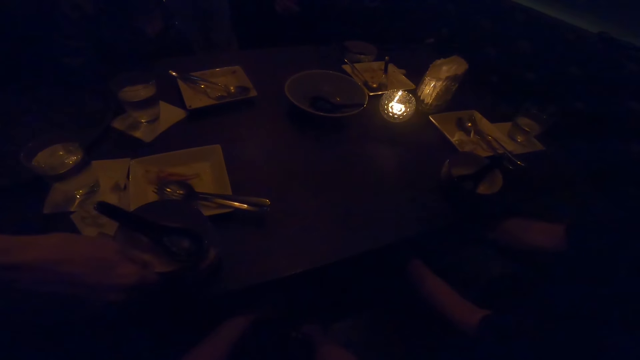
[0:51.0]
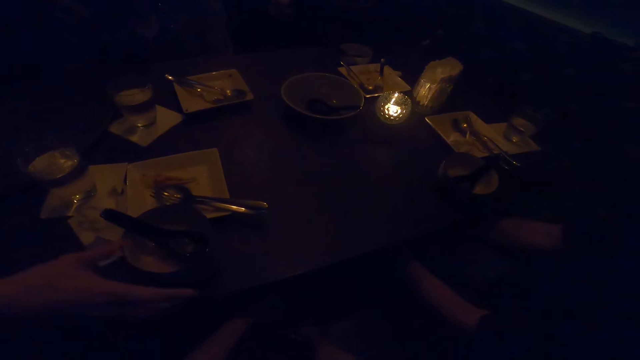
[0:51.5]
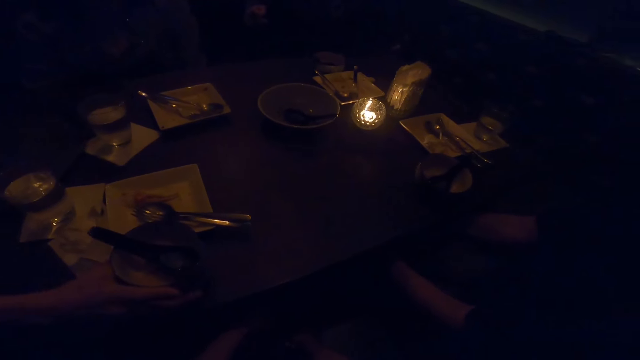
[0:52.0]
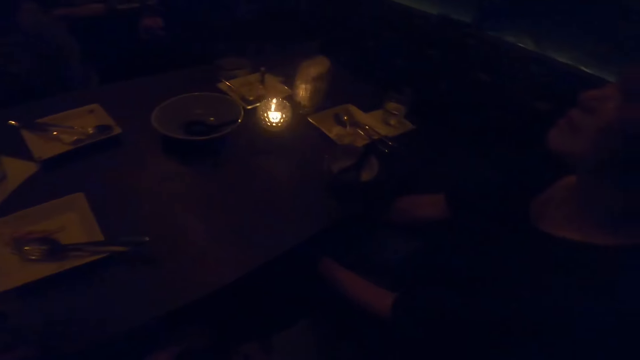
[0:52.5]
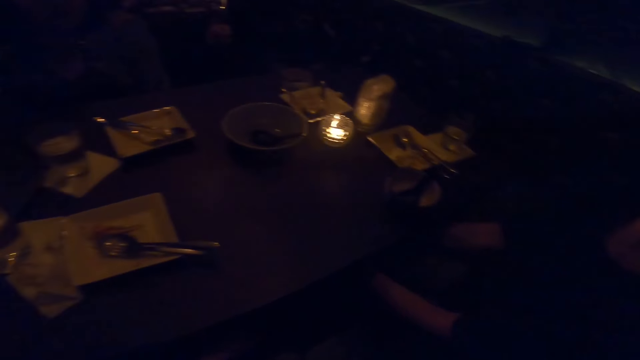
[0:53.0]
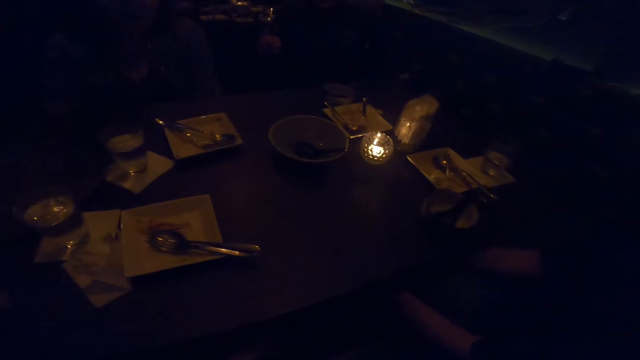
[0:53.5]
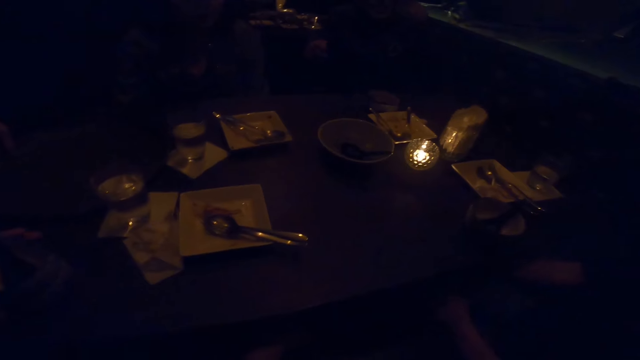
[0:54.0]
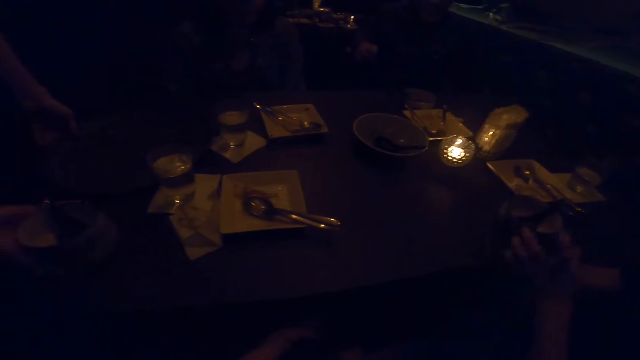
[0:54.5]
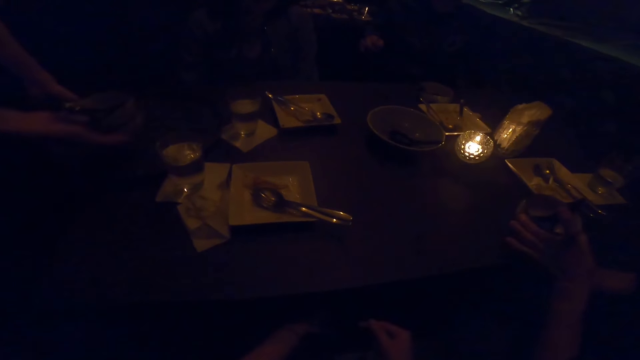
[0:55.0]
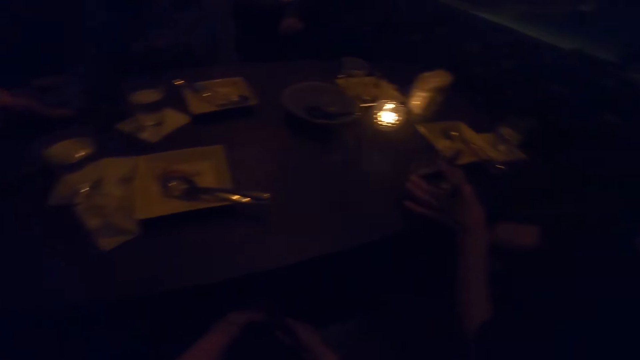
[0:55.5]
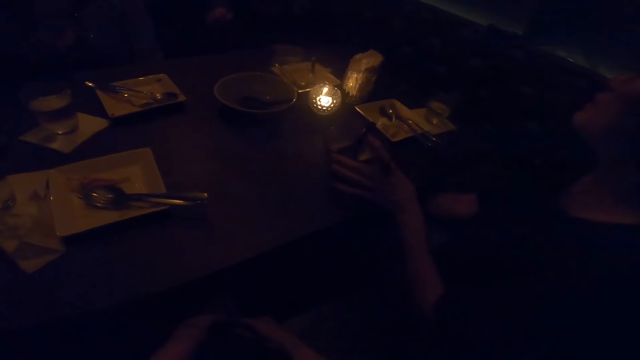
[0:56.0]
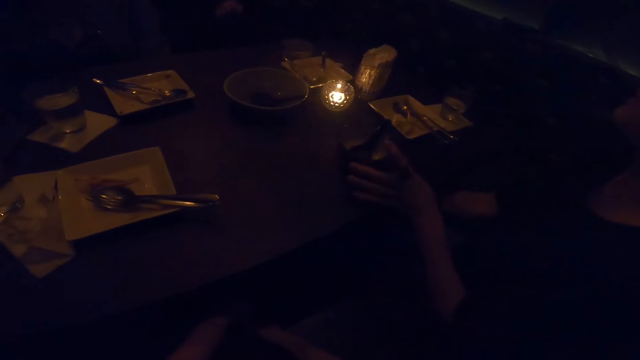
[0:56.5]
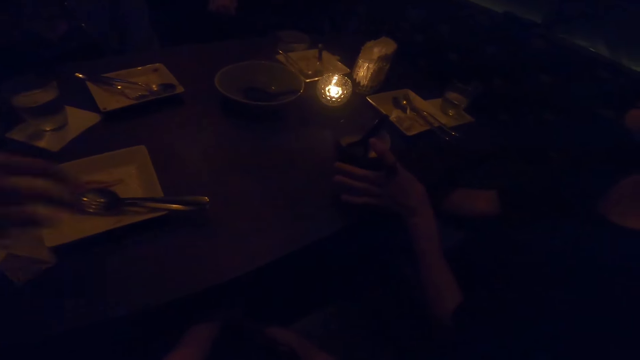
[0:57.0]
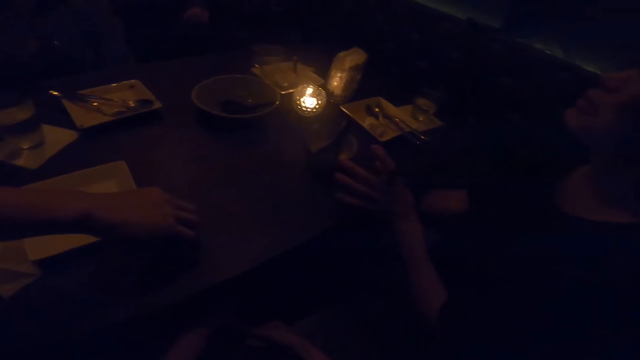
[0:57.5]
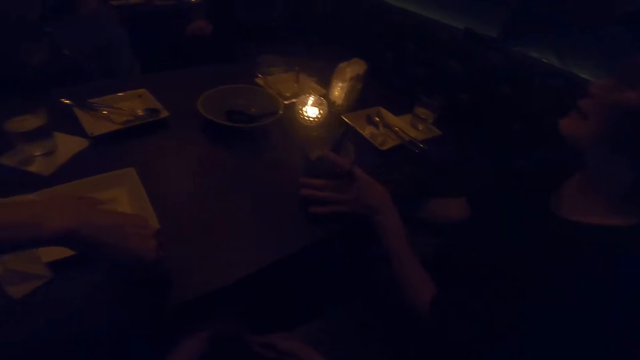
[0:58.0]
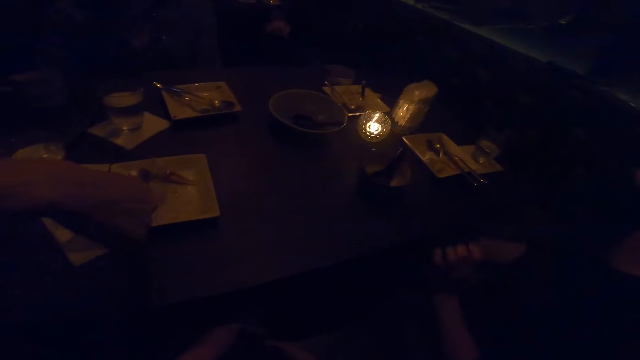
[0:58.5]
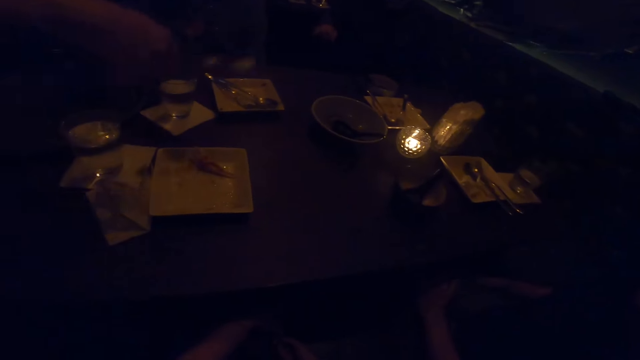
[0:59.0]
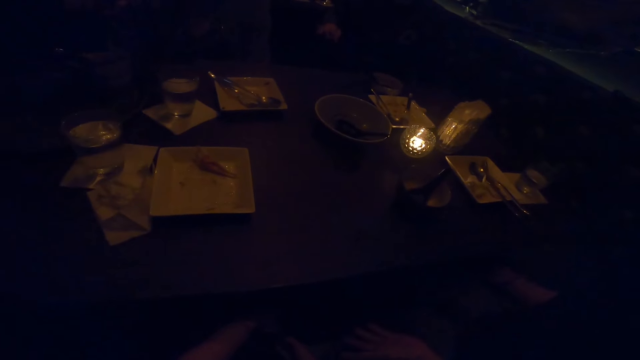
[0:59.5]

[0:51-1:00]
The waiter stacks the bowl in his right hand with the bowl on the table. The waiter picks up the bowls from the table with his right hand. The camera wearer speaks to a man, a woman and another woman. The other woman moves a bowl on the table with her left hand. The waiter puts the bowls on the tray with his right hand. The other woman talks to the first woman and the man. The waiter picks up cutleries from a plate on the table with his right hand.

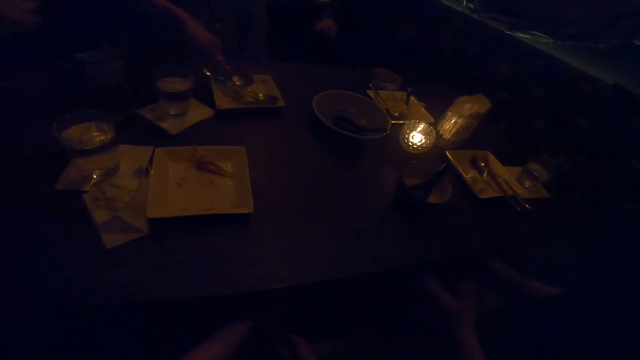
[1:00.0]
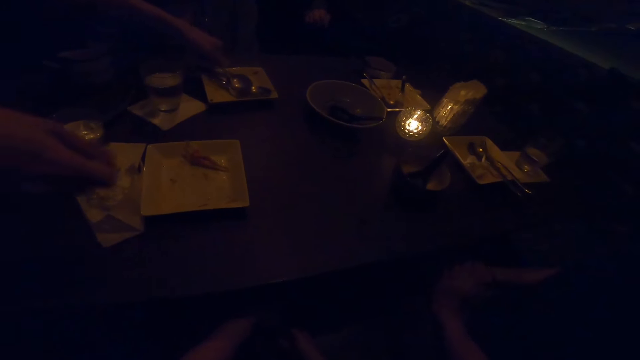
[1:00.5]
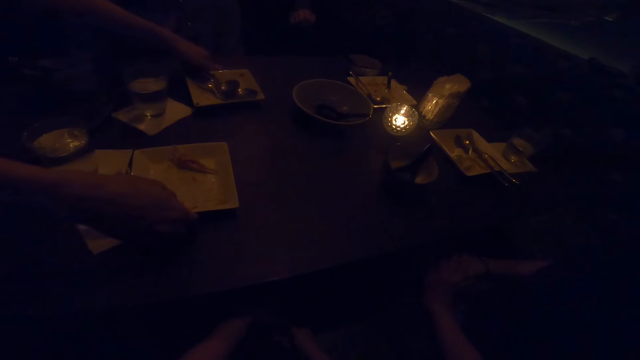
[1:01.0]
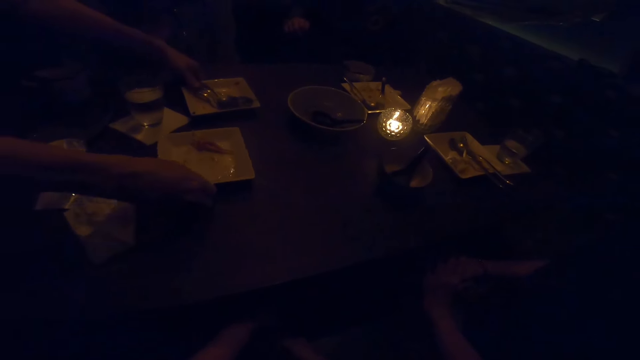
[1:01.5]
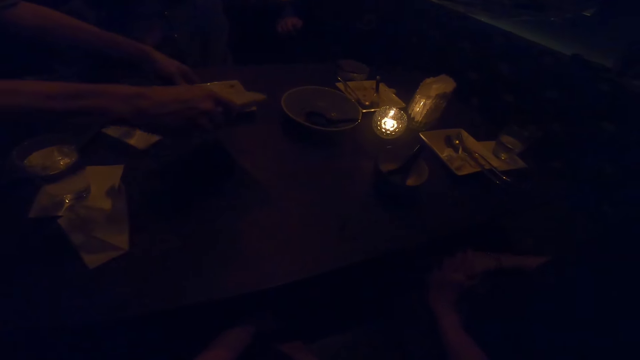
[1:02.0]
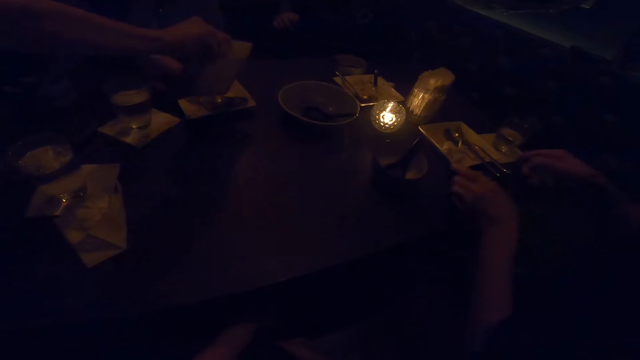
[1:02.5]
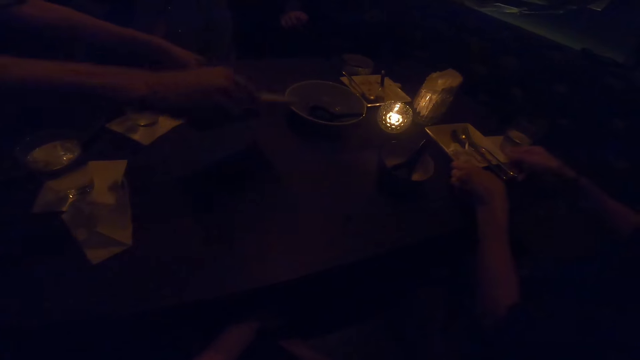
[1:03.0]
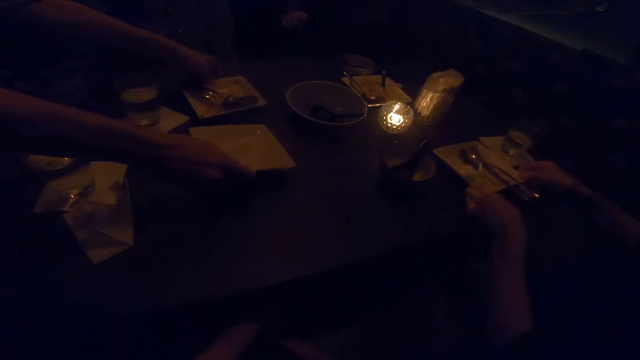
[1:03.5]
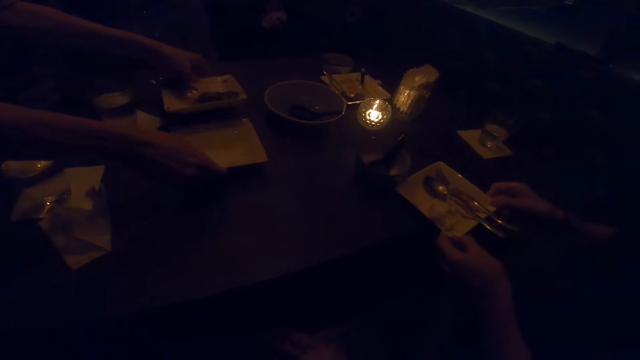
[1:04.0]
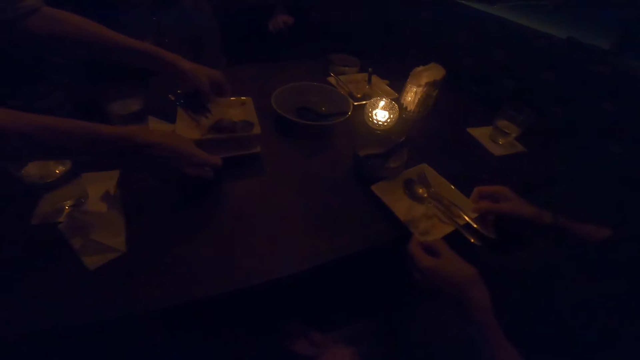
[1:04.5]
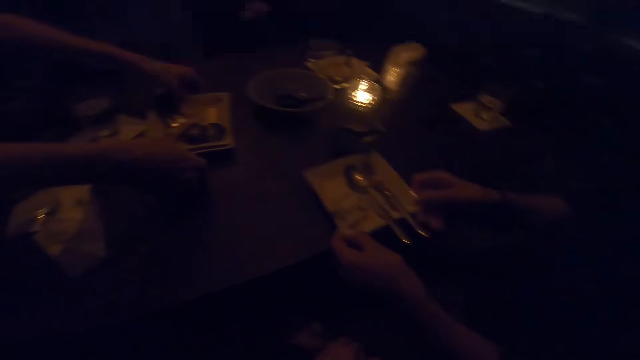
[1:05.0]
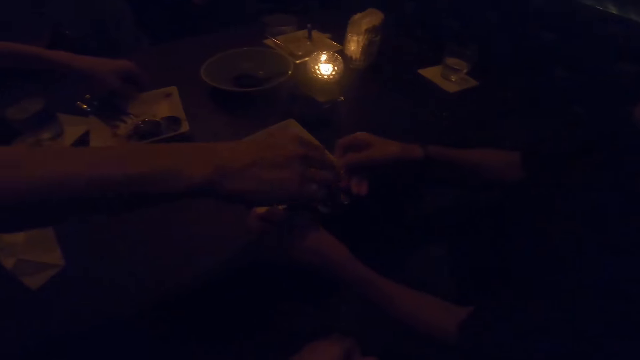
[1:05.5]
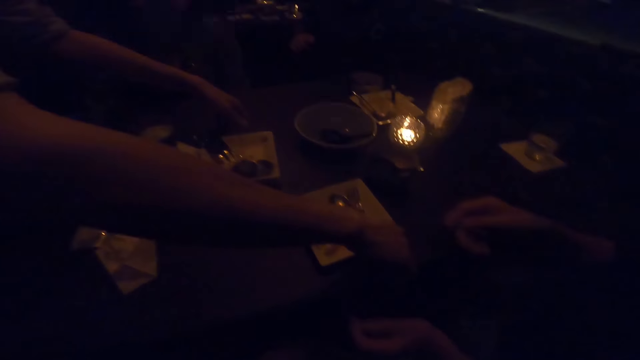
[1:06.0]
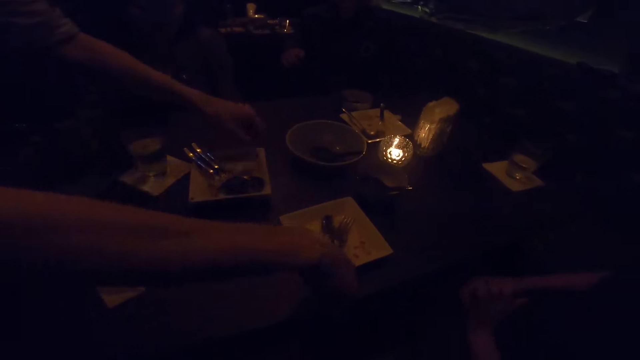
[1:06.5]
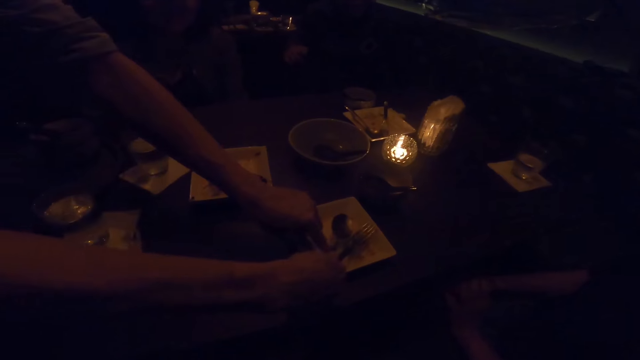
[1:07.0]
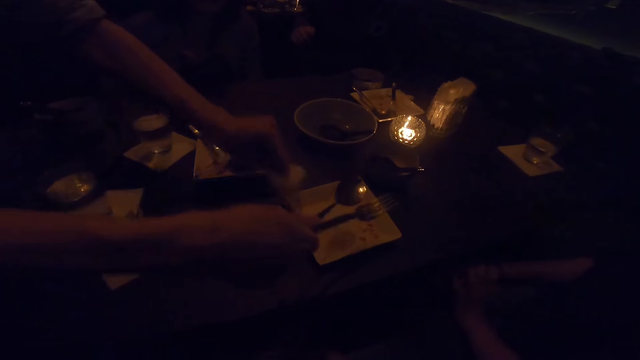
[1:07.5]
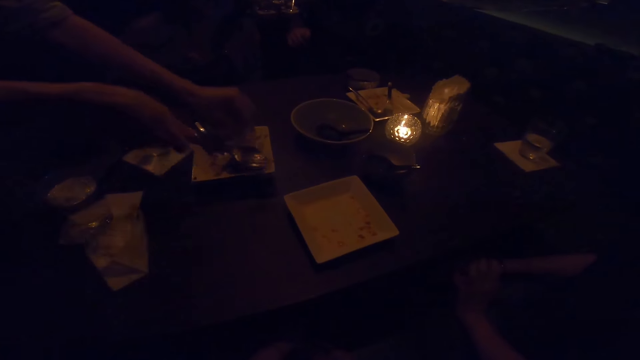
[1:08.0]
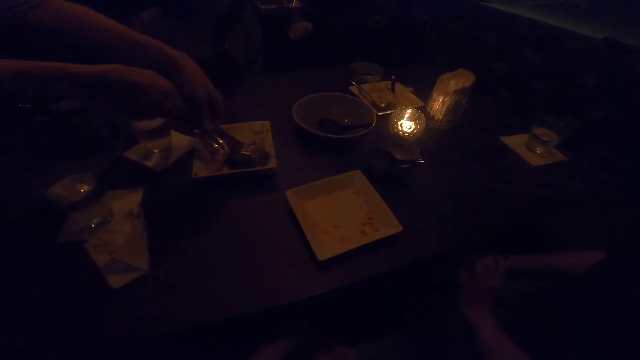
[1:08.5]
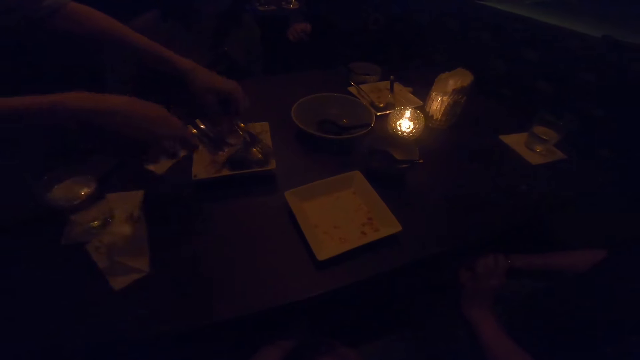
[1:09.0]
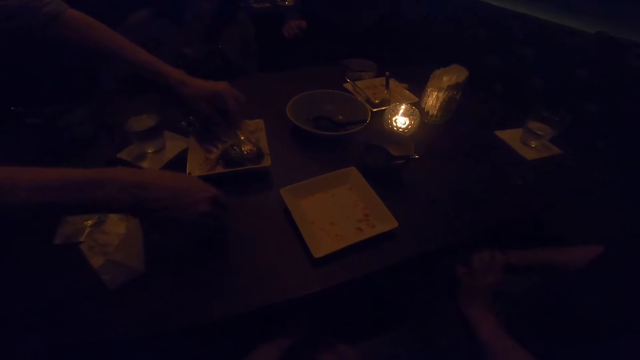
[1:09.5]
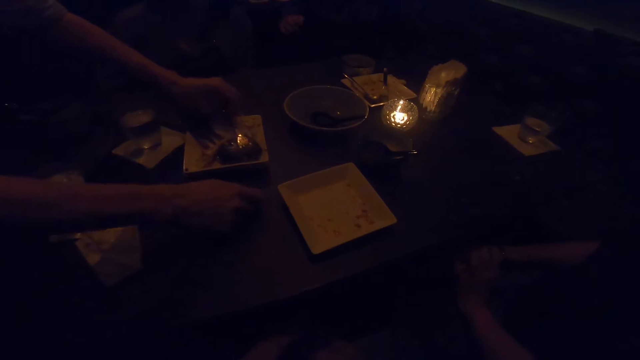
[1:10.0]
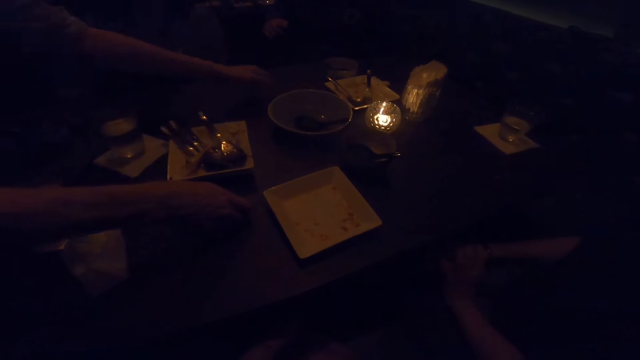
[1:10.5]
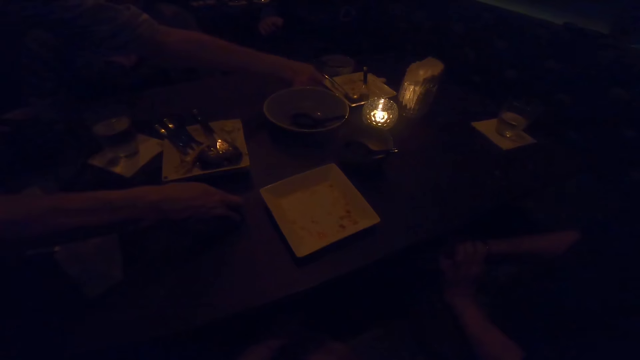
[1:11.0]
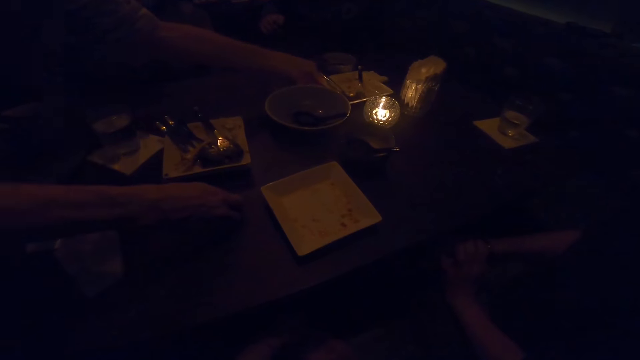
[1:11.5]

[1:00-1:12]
The waiter places the cutleries on a plate on the table with his left hand. The waiter picks up the plate on the table with his right hand. The waiter removes food remnants from the plate with his hands. A woman moves a plate on the table with her hands. The waiter places the plate in his right hand on the table. The waiter stacks the plates on the table with both hands. The waiter picks up cutleries from the plate on the table with his right hand. A man converses with the camera wearer and the woman. The waiter picks up a tissue ball from the plate with his left hand. The waiter puts the tissue ball in the plate on the table with his left hand. Another woman speaks to the camera wearer and the first woman. The waiter passes the cutleries in his right hand to his left hand. The waiter places the cutleries in the plate with his left hand. The waiter picks up dirt on the table with his right hand.
